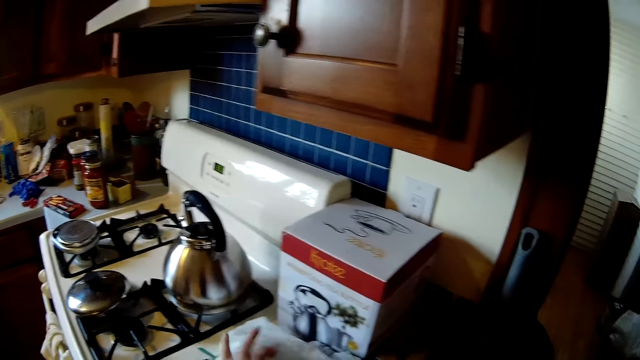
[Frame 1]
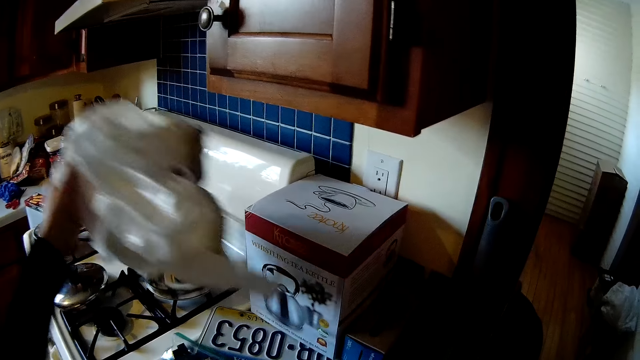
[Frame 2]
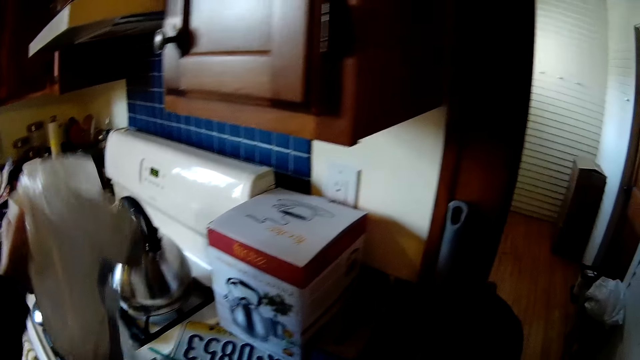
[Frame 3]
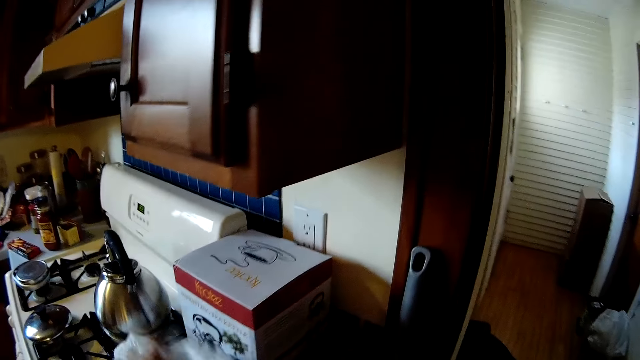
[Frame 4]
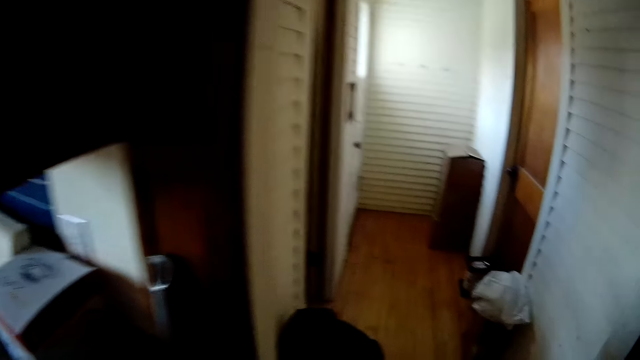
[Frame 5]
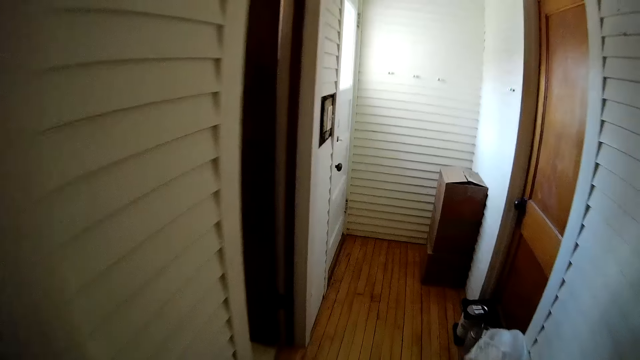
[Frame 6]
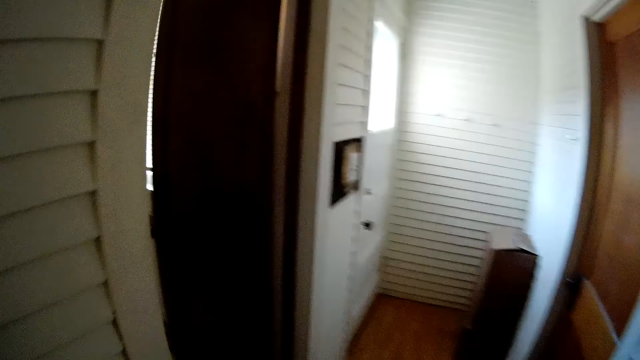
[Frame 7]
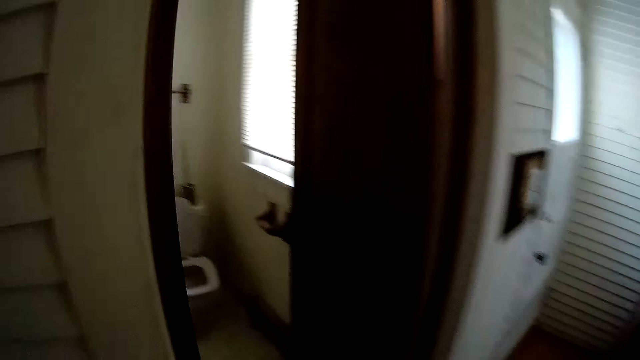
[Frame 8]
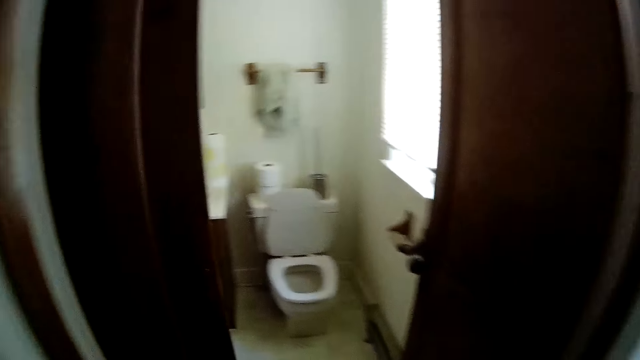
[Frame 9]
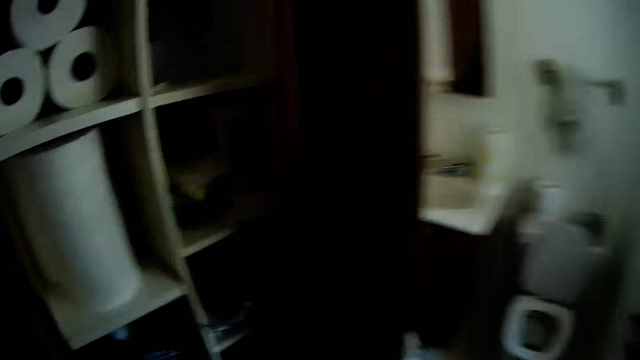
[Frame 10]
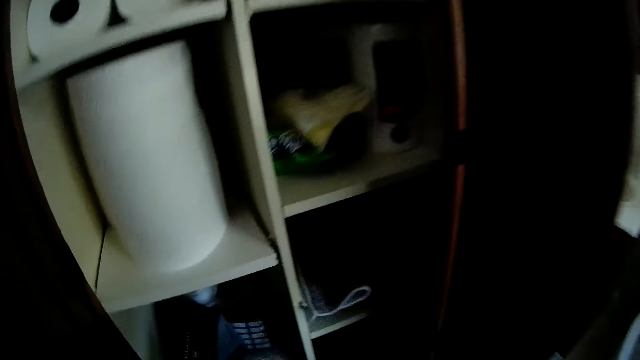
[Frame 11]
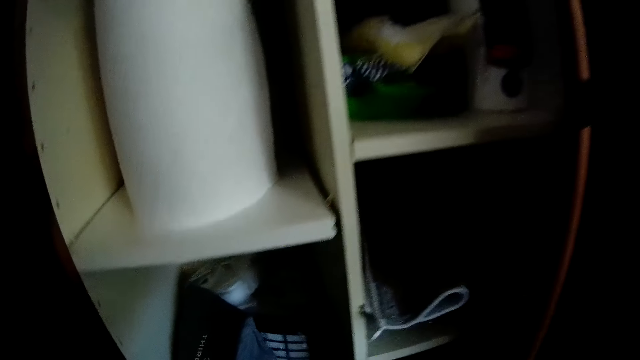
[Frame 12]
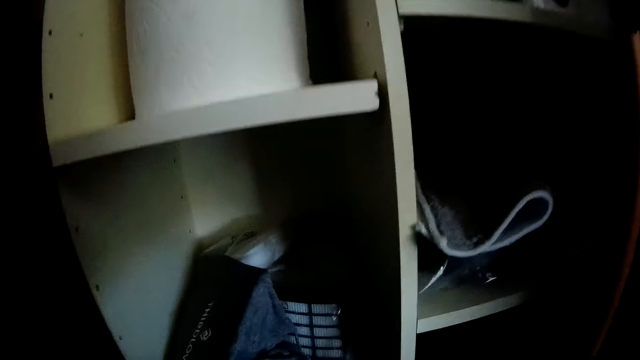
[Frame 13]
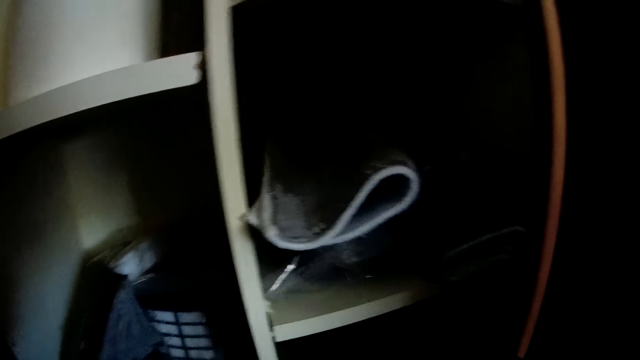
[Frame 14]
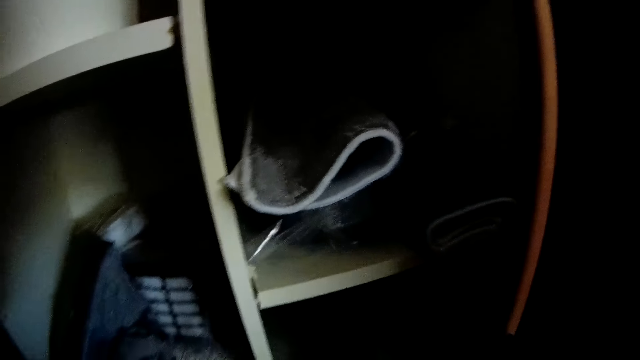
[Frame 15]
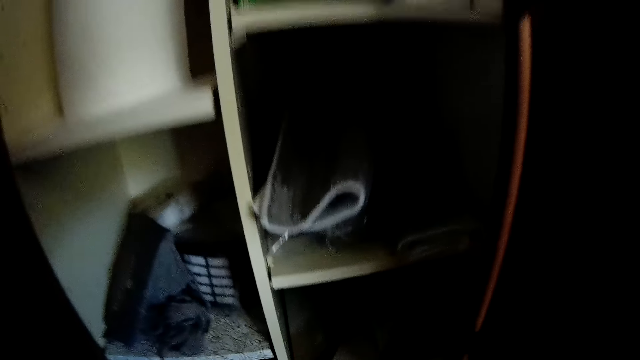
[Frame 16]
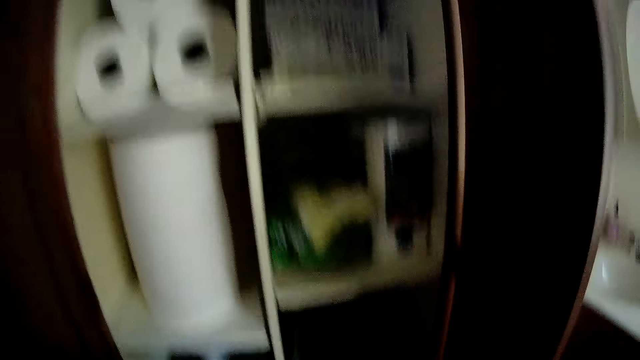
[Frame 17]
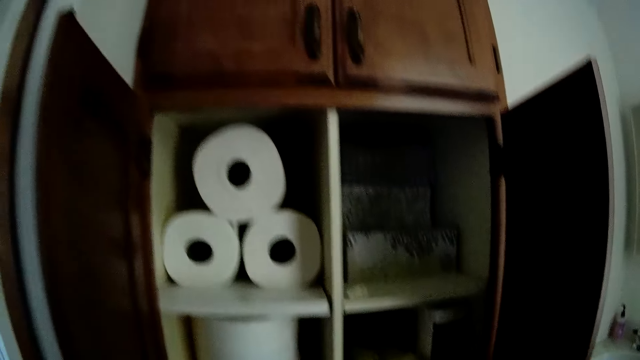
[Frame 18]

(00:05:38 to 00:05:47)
The camera wearer picks a nylon from the kitchen cabinet with his left hand. He drops the nylon on the kitchen cabinet with his left hand. He walks into the toilet.

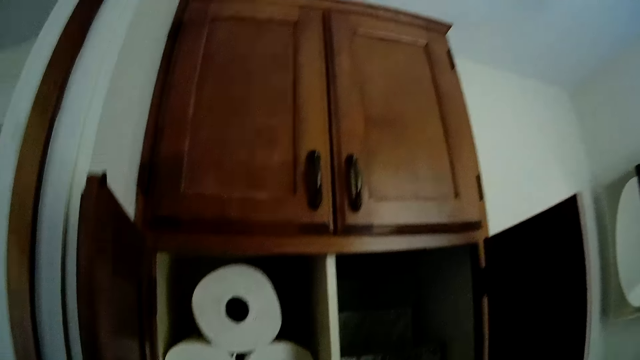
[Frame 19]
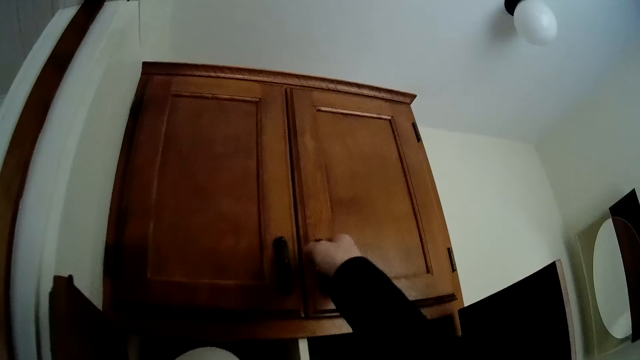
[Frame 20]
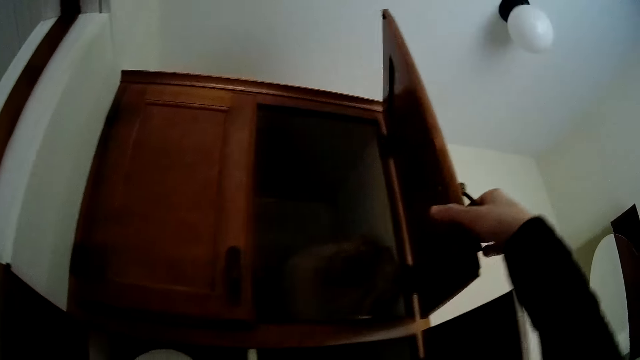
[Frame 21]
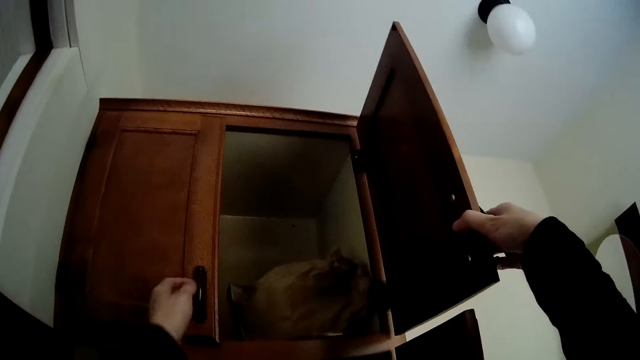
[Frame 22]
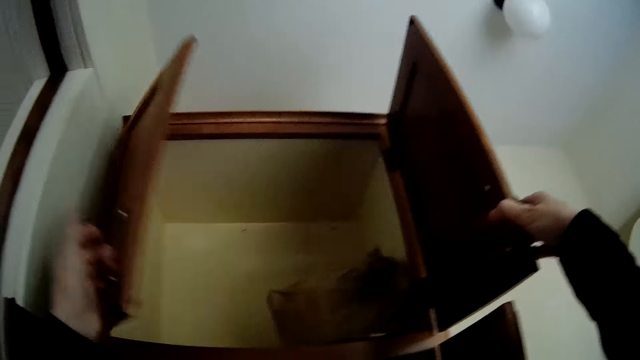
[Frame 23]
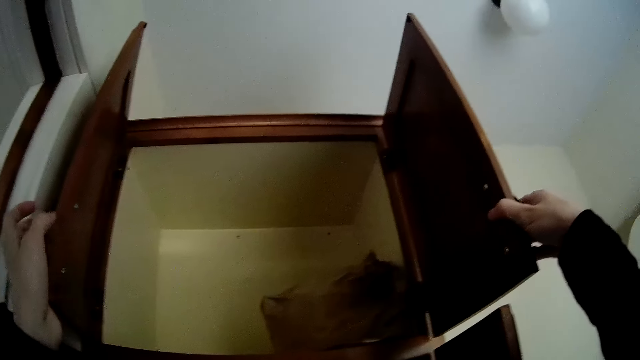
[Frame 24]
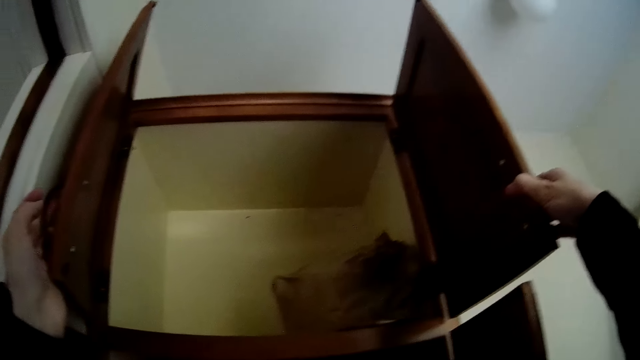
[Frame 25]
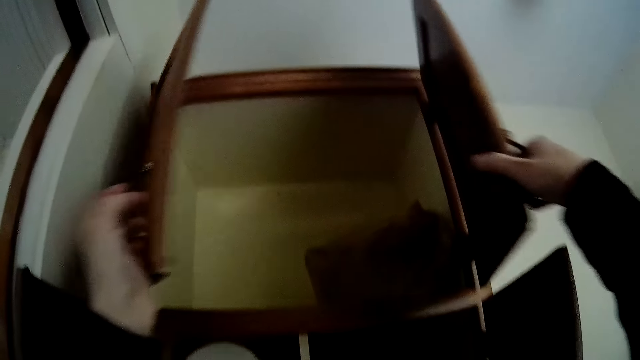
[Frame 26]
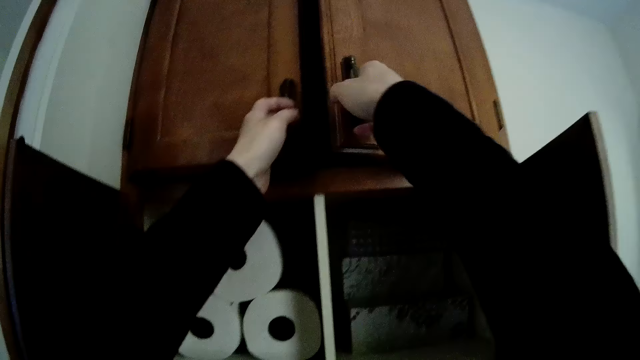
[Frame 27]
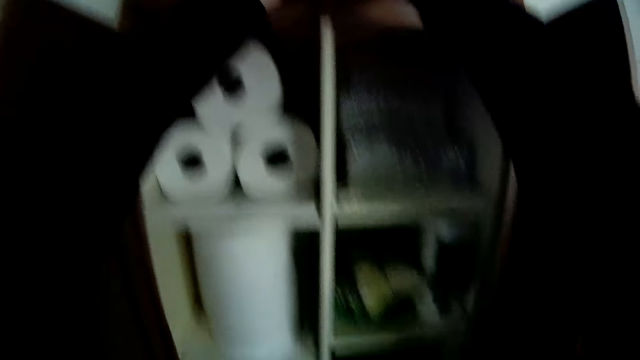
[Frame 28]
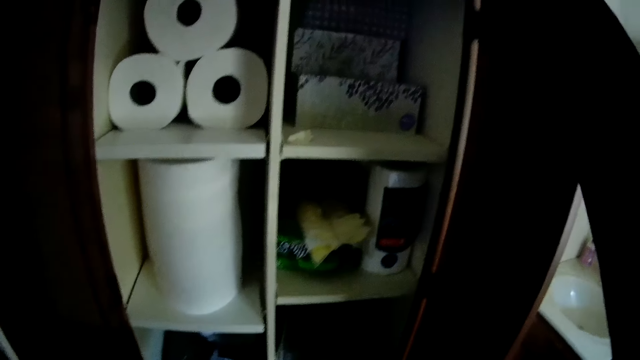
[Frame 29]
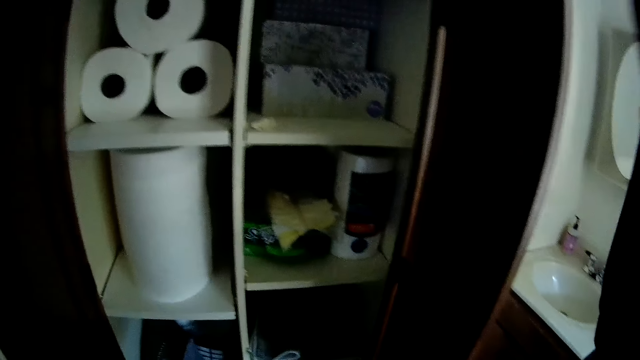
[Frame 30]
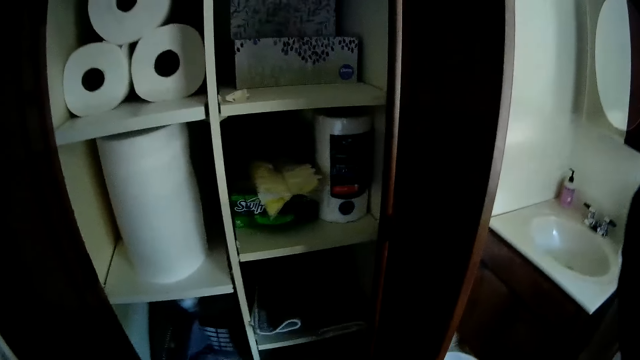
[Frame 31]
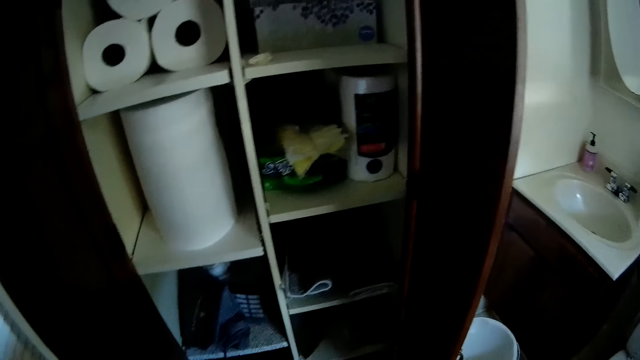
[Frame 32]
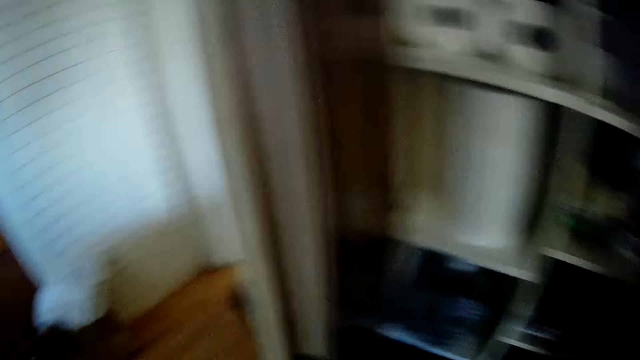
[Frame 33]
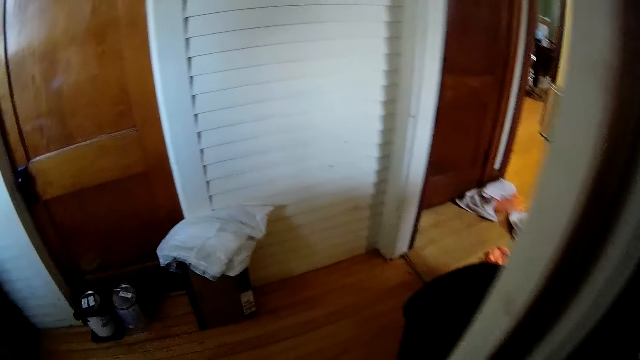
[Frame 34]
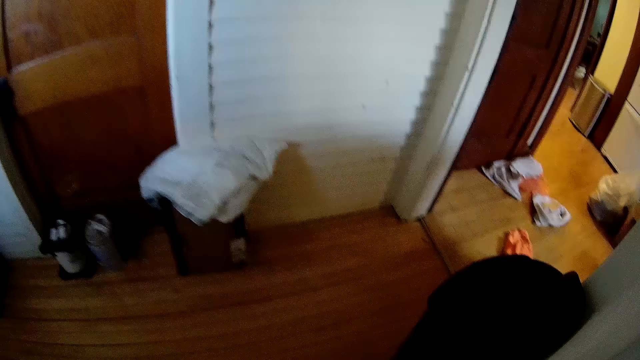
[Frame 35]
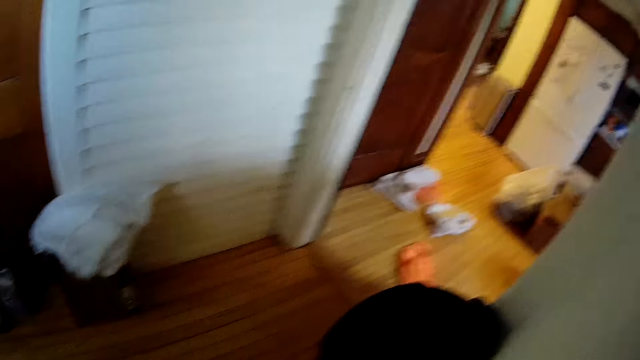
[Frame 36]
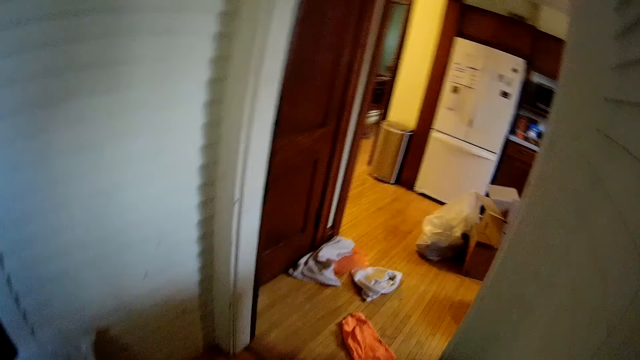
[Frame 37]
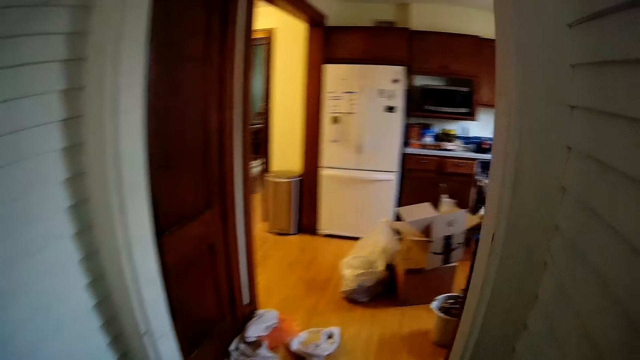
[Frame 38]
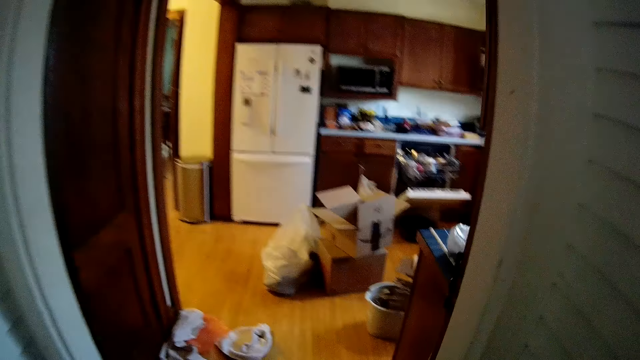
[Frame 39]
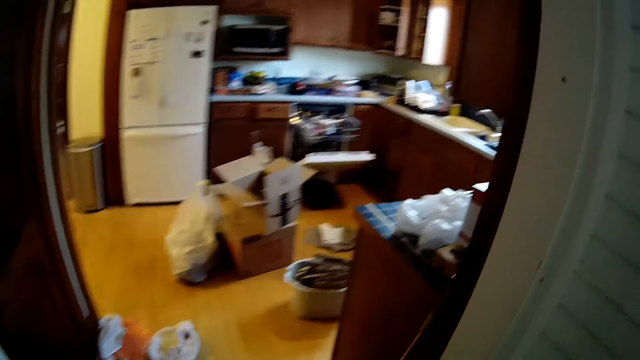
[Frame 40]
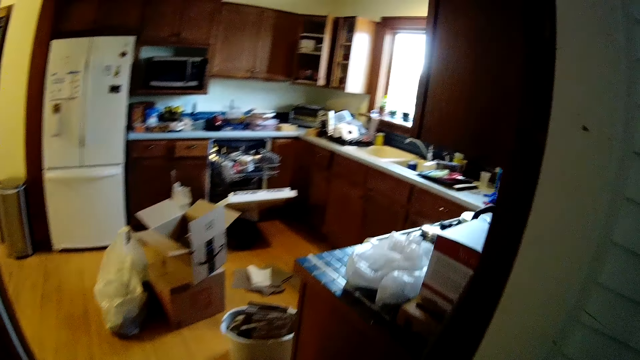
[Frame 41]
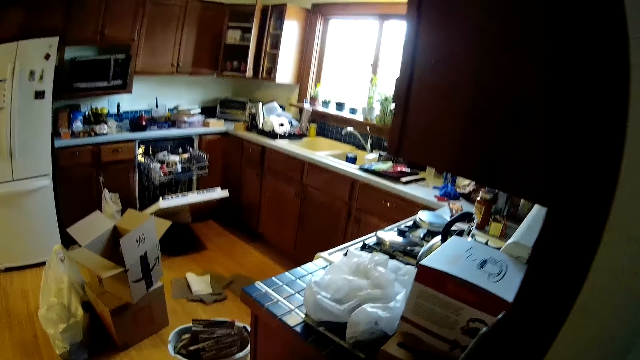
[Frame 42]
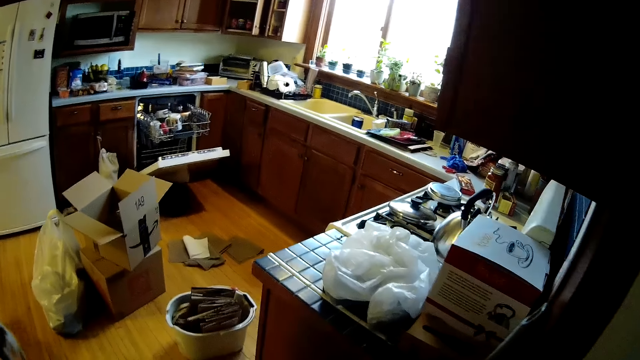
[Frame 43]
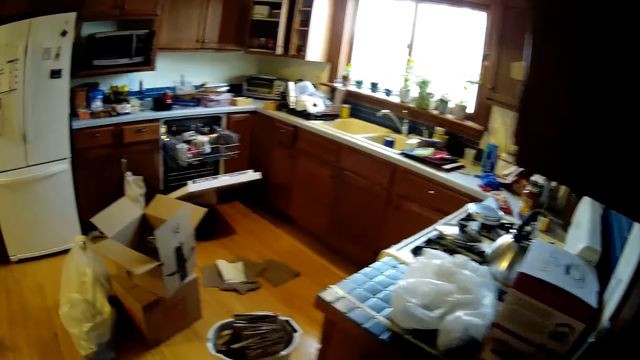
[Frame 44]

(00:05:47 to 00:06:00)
The camera wearer opens the wardrobe with his right hand. He opens the wardrobe with his left hand. He closes the wardrobe with both hands. He moves around.
